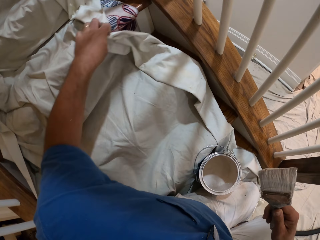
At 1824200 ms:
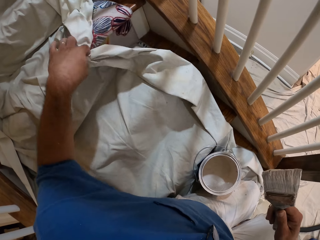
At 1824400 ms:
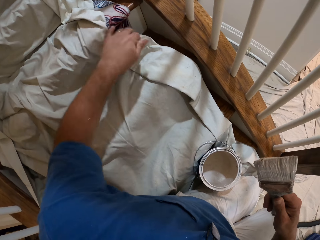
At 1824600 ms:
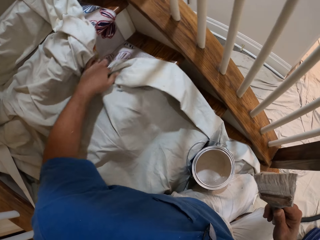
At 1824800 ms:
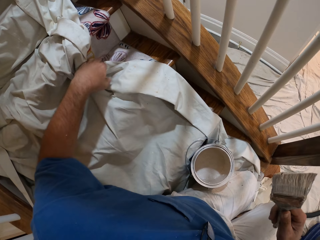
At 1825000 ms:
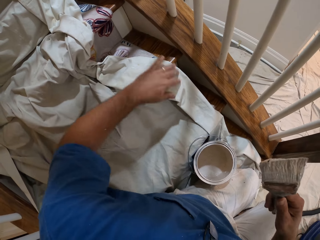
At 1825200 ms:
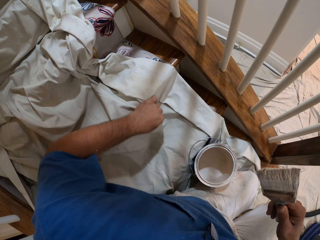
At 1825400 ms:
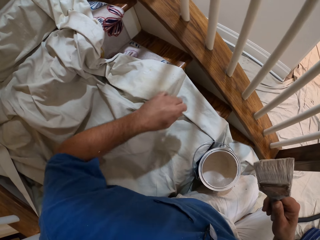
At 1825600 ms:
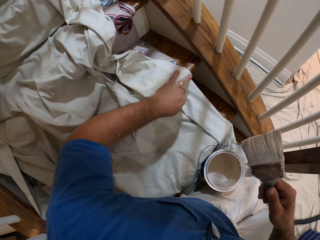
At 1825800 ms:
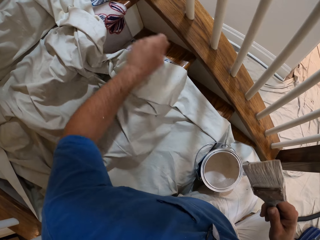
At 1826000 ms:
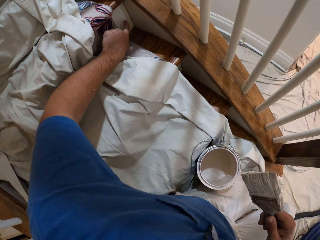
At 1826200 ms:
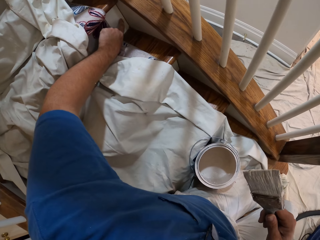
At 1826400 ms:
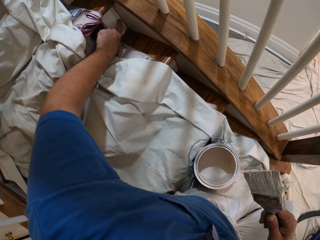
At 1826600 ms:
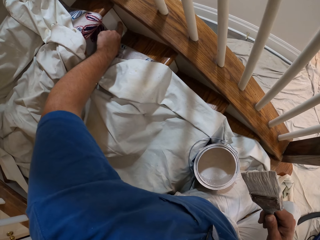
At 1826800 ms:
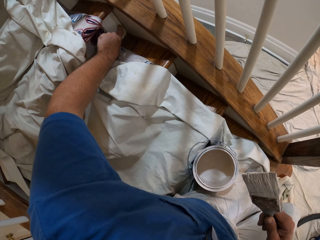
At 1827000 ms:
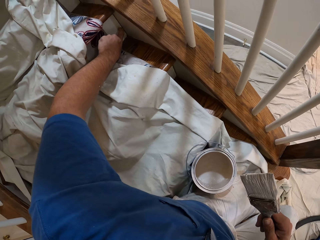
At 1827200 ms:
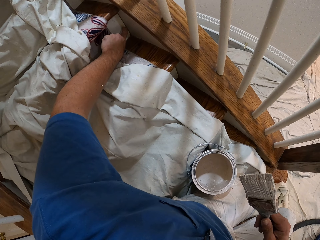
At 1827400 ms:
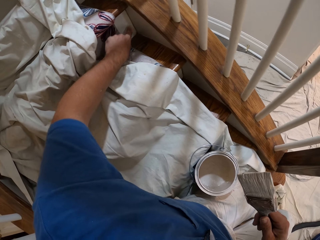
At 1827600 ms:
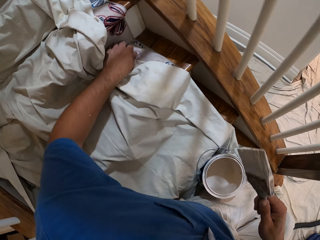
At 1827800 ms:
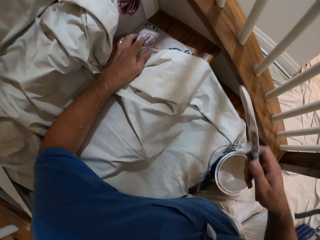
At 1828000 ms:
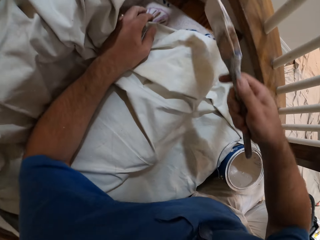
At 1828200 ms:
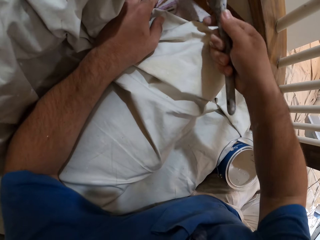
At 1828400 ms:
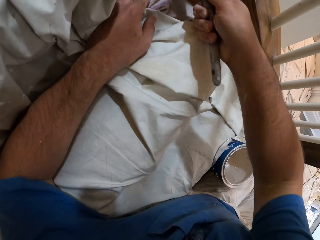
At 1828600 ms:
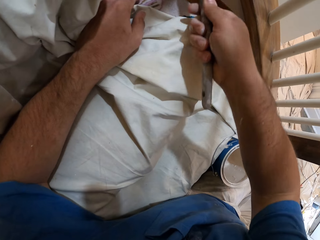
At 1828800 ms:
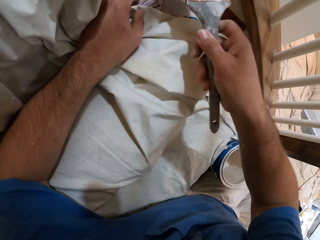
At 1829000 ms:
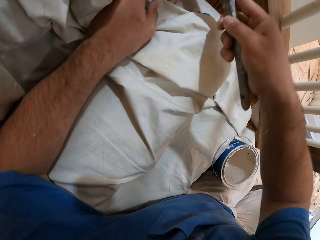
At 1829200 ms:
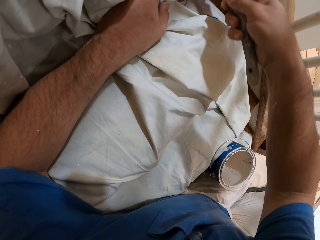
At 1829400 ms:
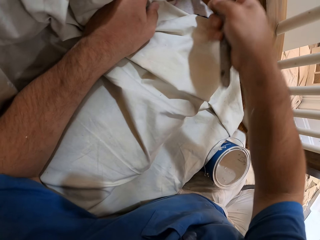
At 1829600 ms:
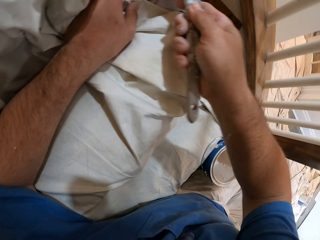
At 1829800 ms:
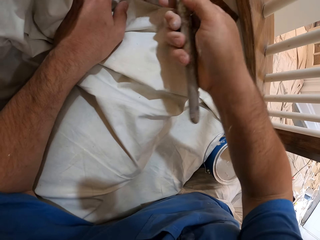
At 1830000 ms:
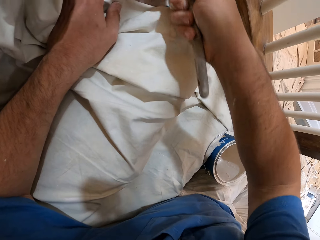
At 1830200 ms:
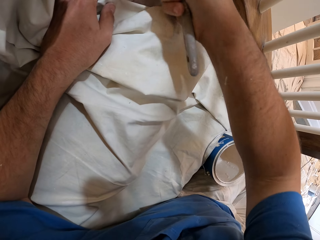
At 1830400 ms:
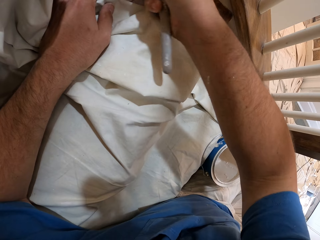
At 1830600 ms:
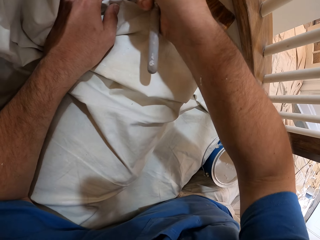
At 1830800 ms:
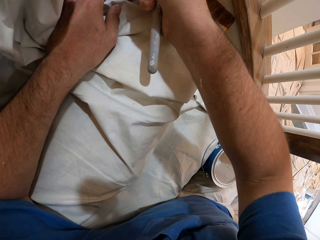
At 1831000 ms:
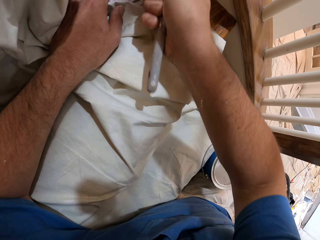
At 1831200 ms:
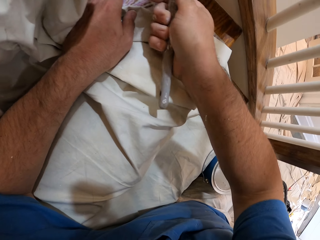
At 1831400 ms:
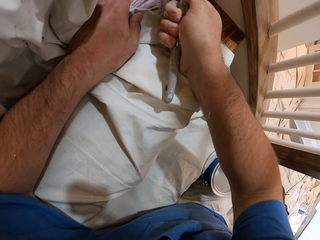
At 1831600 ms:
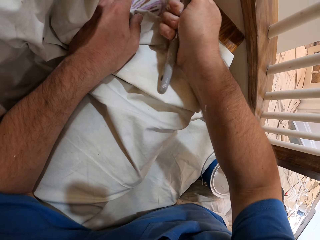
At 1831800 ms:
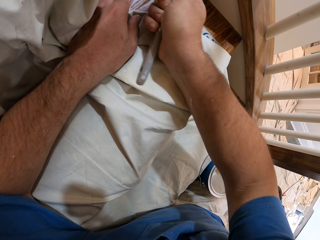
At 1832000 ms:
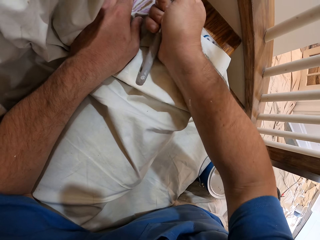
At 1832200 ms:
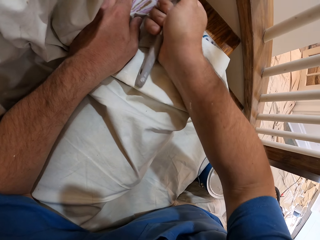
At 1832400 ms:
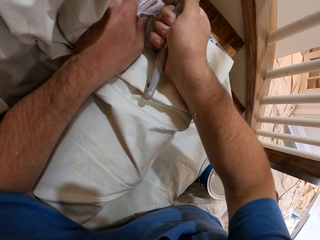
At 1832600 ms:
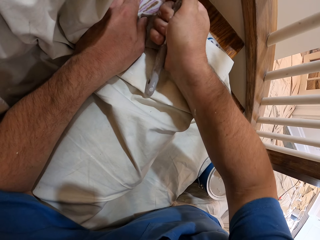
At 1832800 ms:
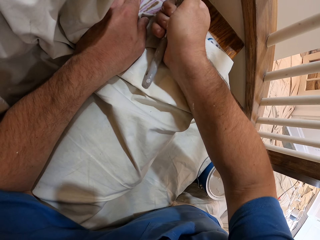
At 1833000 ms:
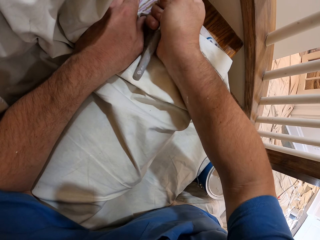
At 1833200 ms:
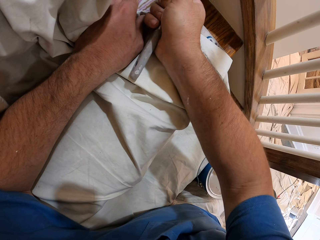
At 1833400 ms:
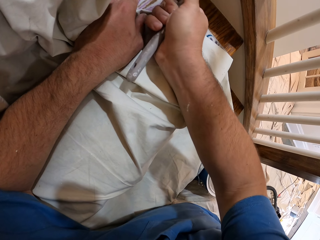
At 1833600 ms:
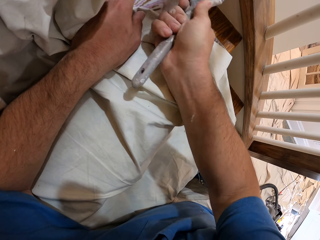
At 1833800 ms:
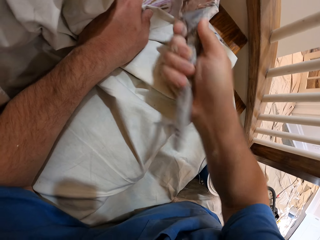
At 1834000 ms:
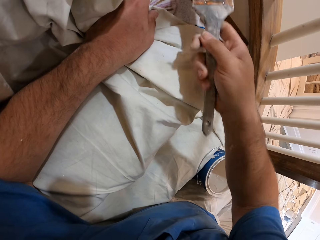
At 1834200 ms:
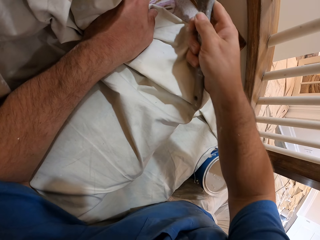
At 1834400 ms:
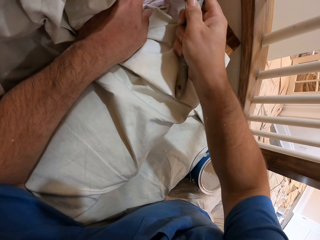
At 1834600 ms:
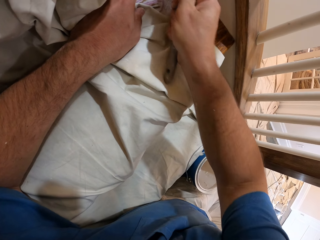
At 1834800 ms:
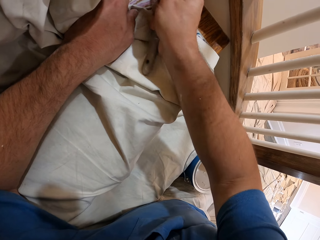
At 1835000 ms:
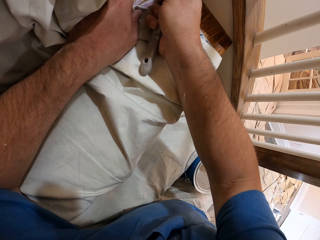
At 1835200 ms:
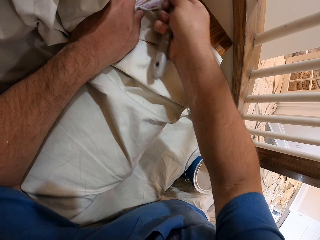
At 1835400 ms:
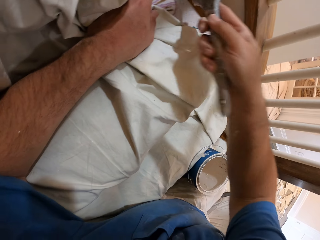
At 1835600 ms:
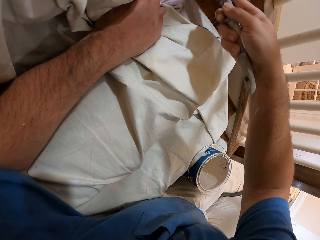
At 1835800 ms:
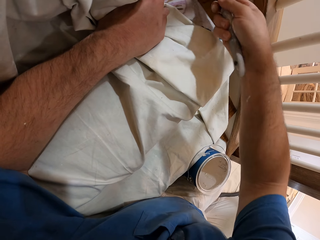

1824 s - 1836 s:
The camera wearer touches the paint mat with his hand. He adjusts the cloth on the staircase with his left hand. He holds the stairs with his hand. He paints the stair wall.

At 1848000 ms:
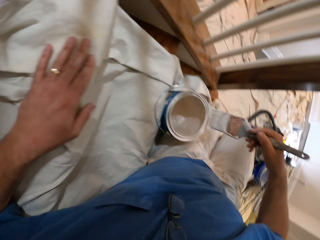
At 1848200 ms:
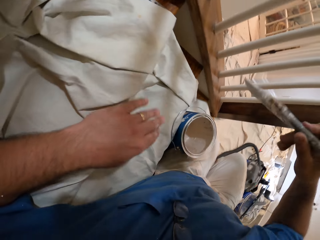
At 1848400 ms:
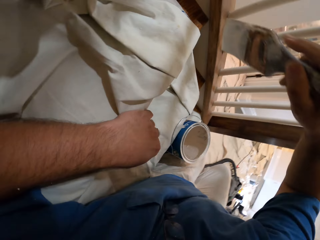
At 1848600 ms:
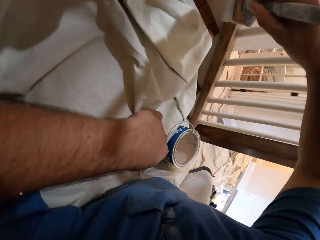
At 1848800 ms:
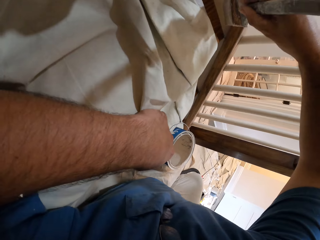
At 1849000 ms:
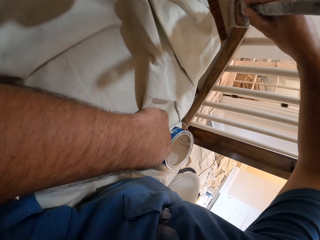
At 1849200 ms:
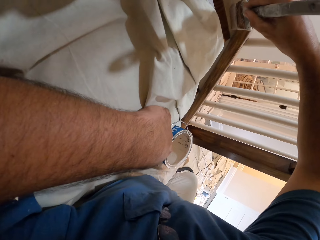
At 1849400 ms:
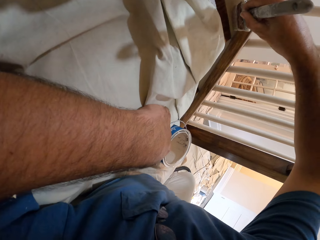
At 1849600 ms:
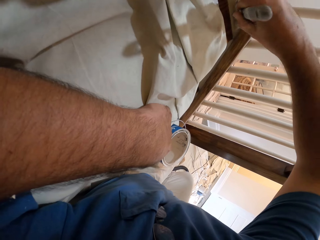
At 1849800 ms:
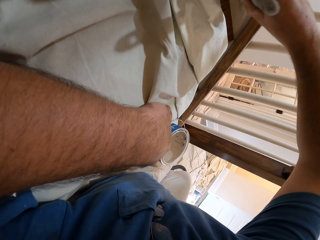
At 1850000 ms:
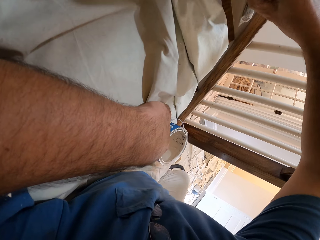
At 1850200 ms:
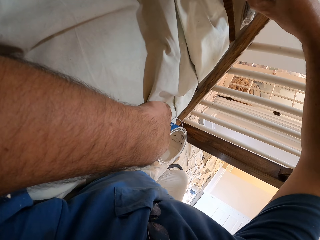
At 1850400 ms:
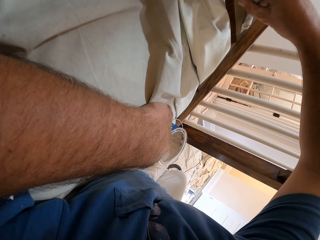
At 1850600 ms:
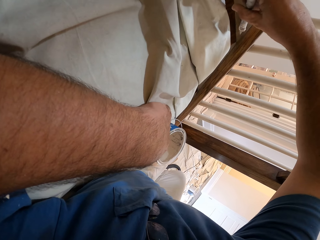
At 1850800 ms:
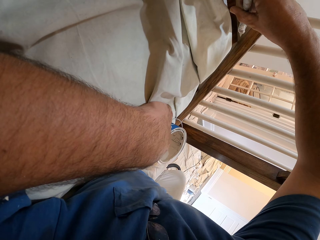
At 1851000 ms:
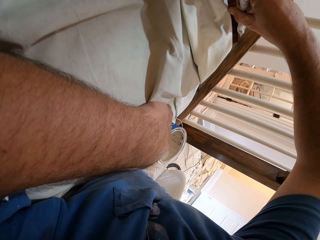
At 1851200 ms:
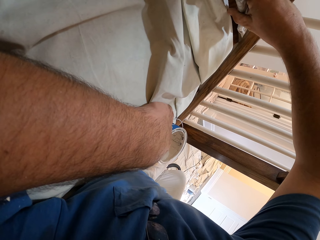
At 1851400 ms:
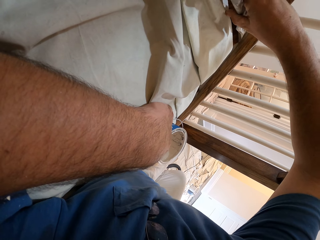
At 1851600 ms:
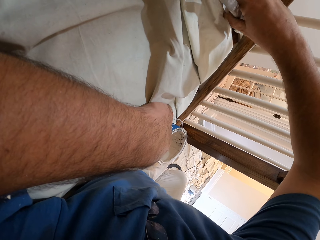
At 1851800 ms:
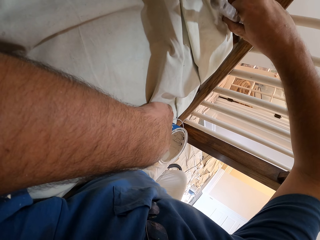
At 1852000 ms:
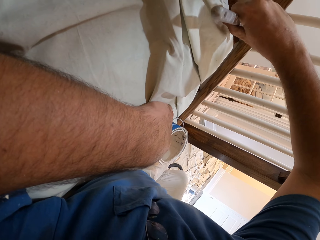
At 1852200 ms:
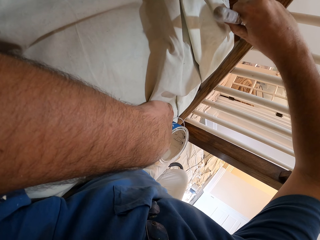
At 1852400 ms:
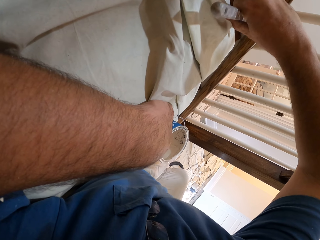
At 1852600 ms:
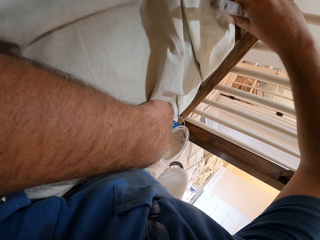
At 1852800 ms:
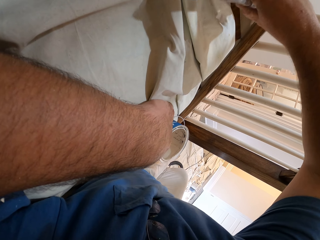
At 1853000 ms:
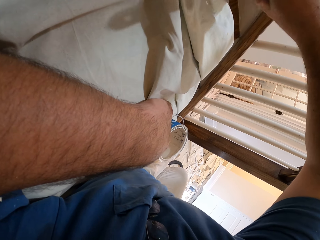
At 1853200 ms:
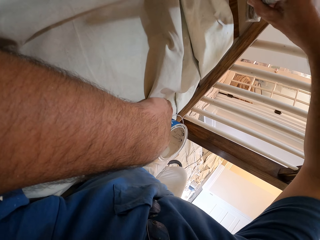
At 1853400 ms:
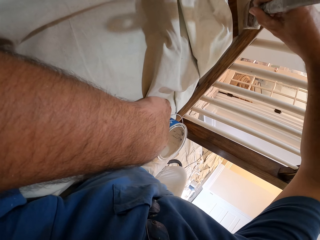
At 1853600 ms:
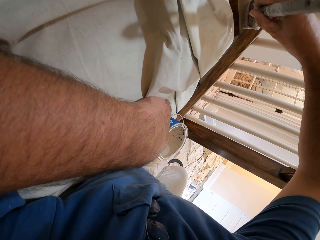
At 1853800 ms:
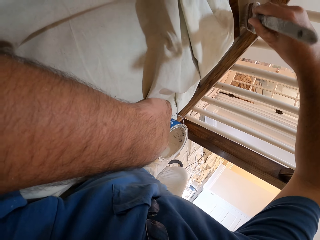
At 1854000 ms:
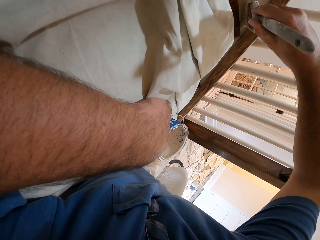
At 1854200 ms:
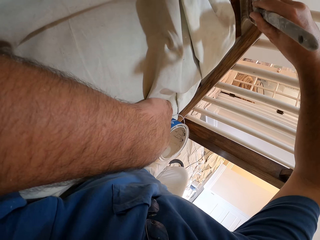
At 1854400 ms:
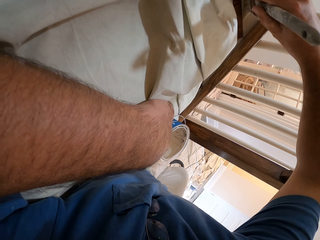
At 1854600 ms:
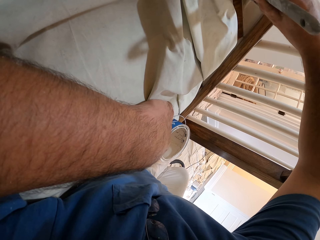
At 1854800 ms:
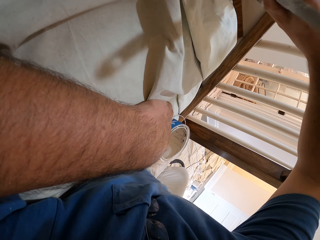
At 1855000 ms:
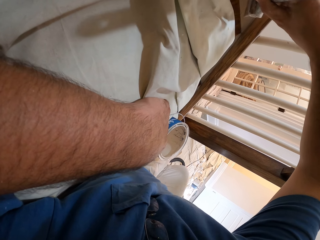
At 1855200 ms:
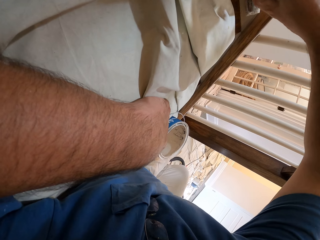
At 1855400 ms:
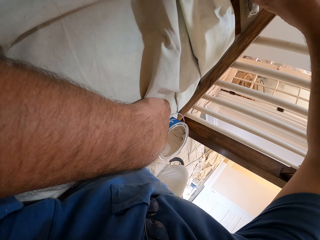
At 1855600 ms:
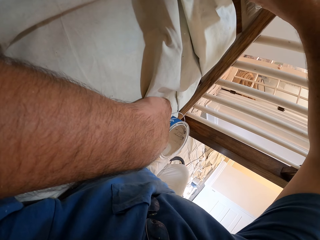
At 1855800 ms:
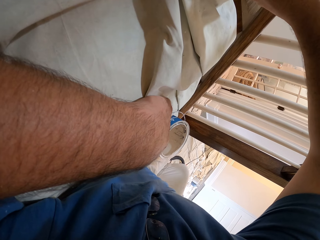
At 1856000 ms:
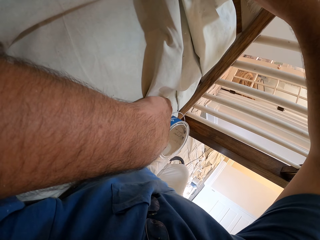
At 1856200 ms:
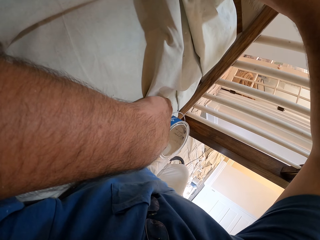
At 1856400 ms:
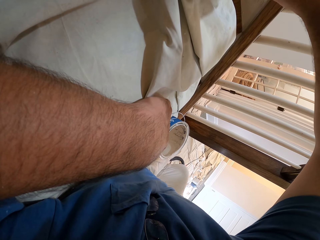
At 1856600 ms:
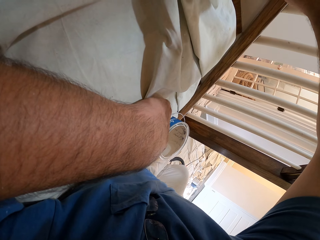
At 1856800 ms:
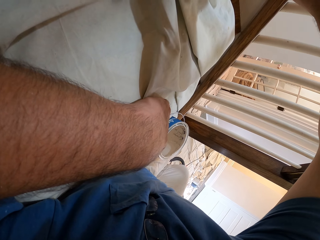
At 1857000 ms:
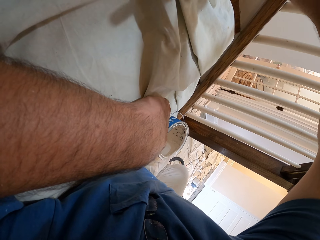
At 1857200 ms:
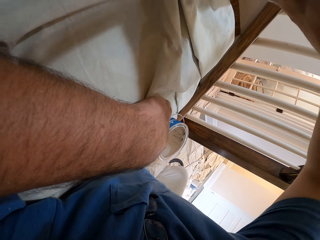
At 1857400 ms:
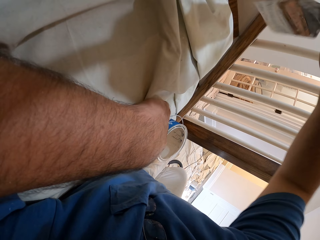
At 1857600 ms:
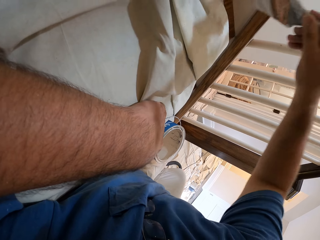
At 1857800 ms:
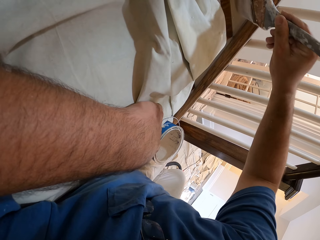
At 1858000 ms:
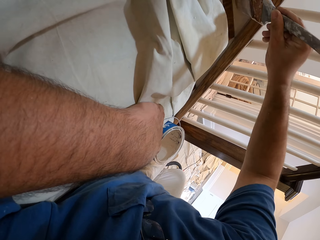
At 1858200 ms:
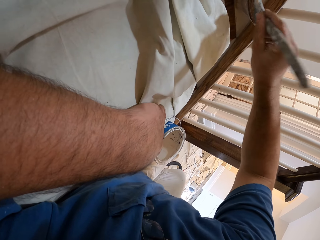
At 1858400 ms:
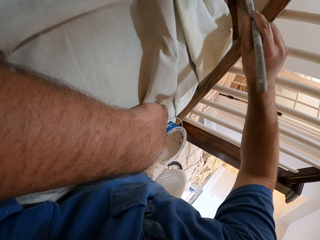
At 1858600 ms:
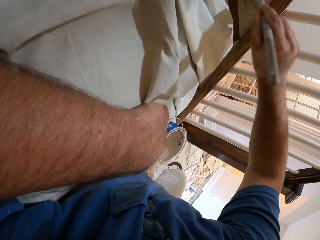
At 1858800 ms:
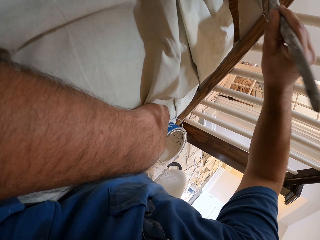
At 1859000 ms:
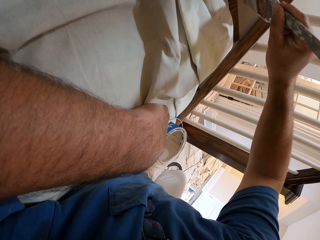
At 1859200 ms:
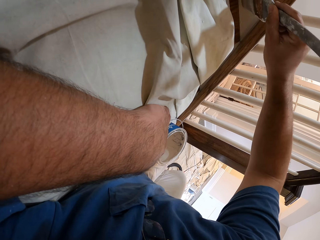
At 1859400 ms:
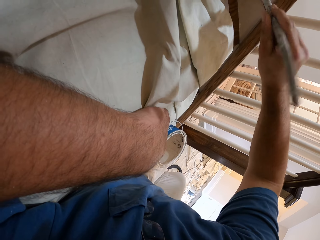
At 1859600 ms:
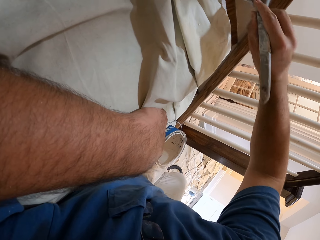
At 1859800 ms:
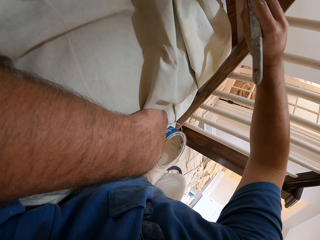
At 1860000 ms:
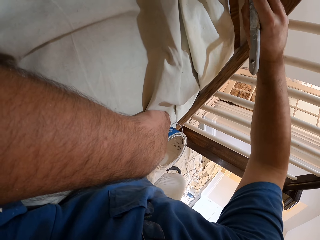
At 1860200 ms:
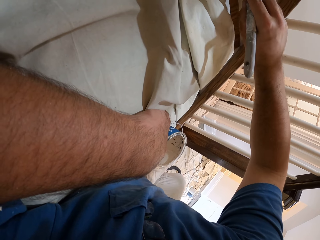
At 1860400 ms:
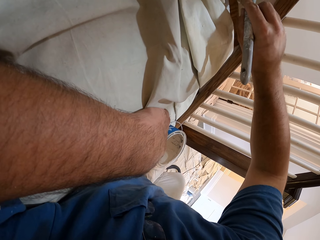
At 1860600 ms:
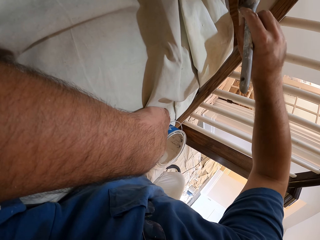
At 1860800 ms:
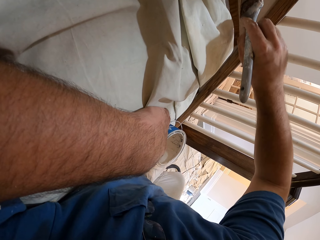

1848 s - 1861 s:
The camera wearer dips the paint brush in the paint tin. They paint the stair wall.
